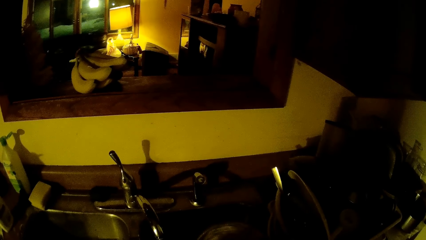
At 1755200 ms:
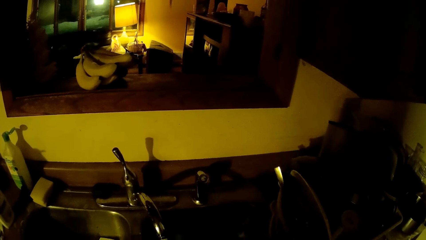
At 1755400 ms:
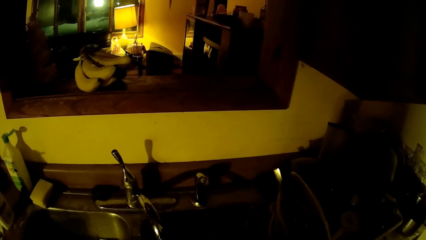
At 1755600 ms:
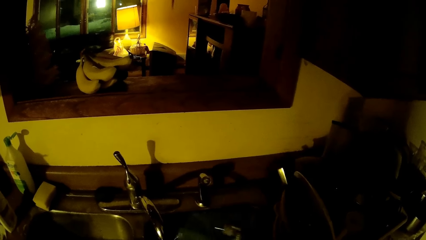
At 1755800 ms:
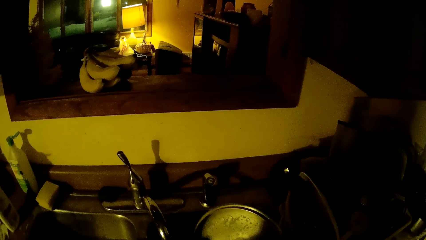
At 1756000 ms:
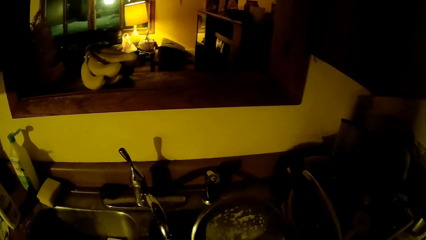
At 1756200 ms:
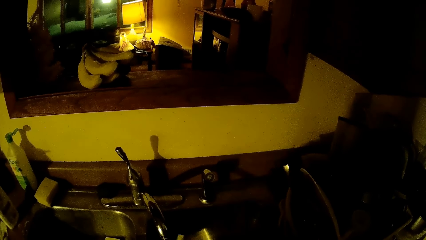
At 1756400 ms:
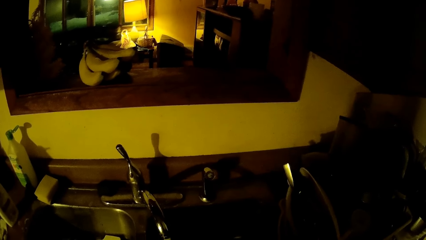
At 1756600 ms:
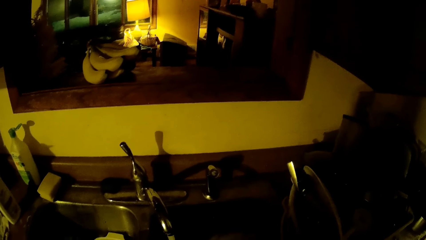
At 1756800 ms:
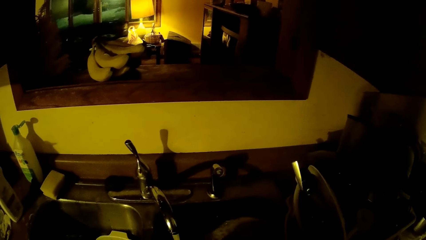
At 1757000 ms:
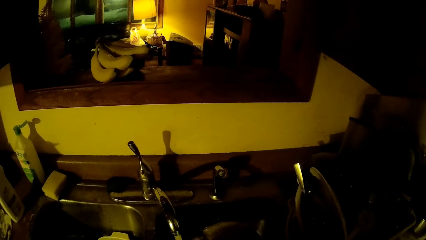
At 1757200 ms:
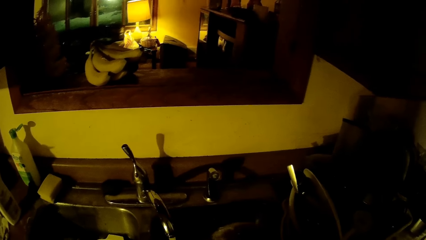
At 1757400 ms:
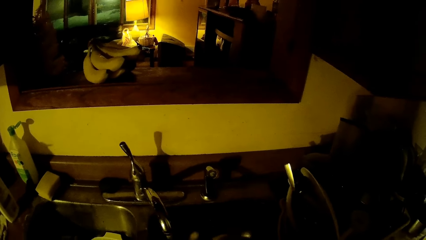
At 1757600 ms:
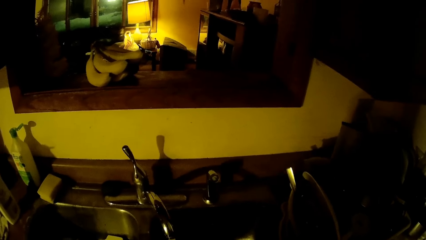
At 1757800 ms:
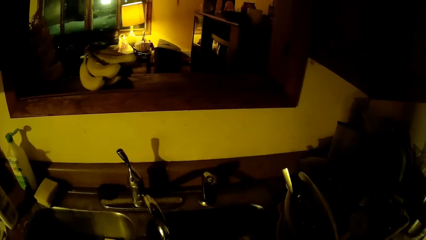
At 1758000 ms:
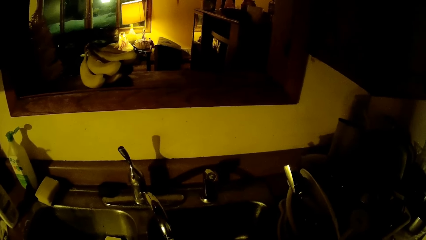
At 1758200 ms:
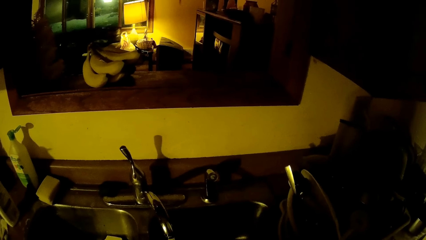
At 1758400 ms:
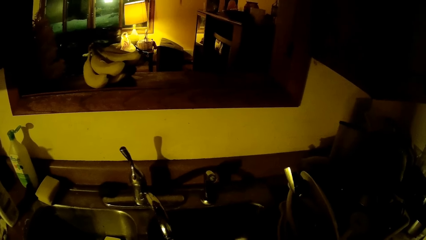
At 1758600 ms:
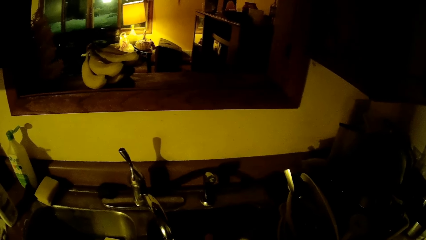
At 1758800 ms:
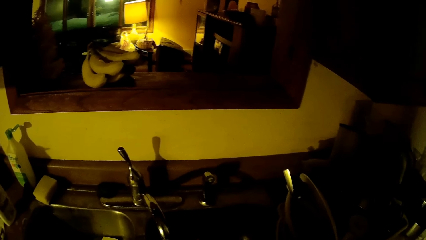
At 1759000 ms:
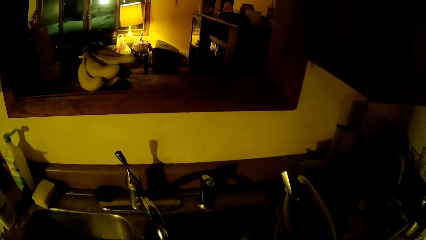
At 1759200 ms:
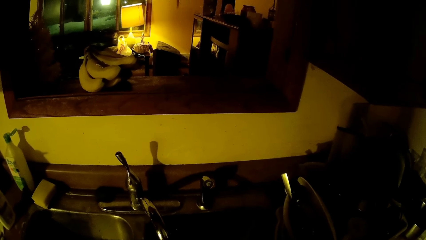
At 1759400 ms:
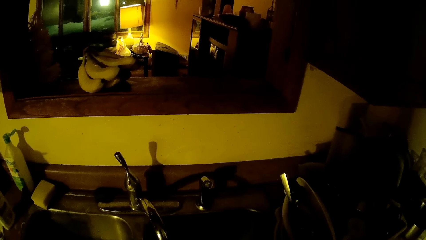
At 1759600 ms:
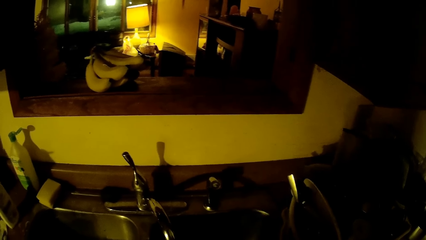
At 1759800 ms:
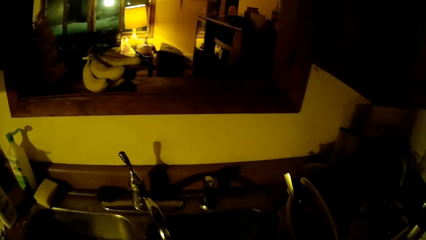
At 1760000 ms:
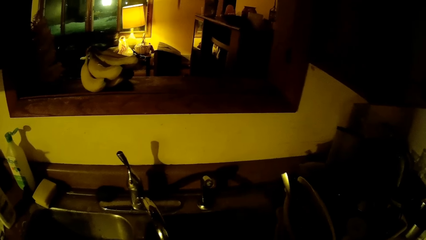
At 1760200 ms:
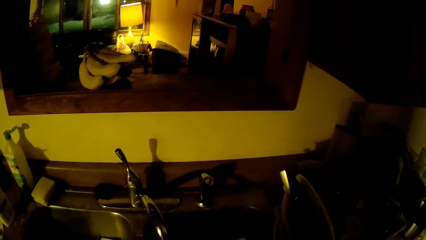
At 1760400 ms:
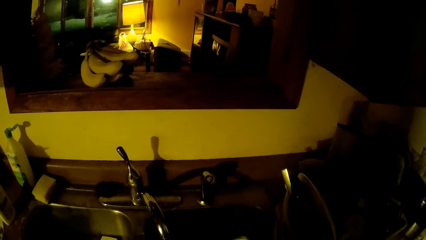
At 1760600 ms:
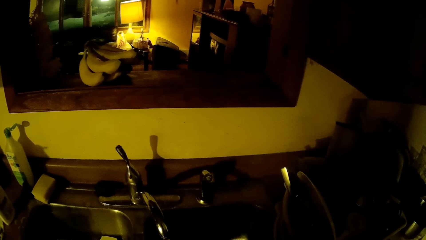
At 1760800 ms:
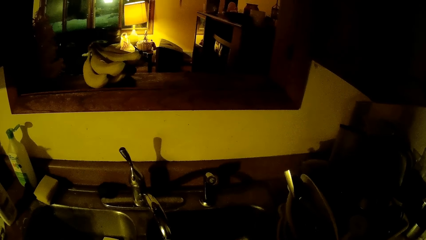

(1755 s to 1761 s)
The camera wearer washes the plate with both hands.

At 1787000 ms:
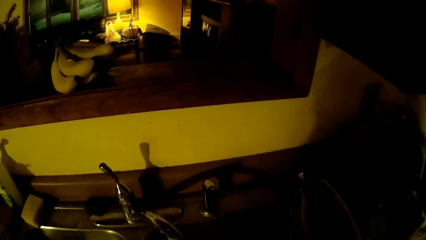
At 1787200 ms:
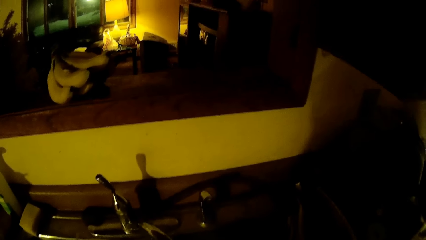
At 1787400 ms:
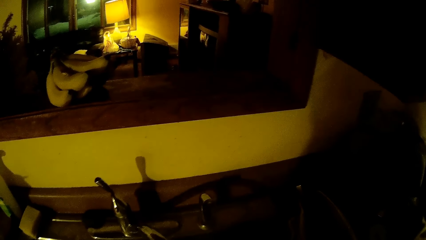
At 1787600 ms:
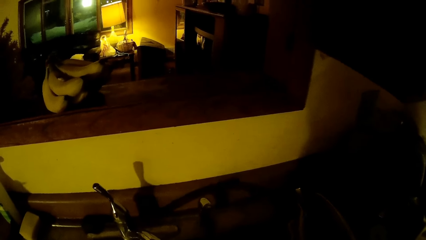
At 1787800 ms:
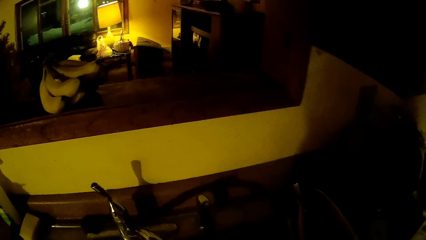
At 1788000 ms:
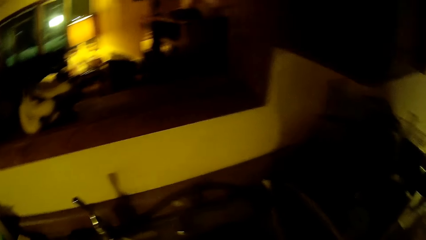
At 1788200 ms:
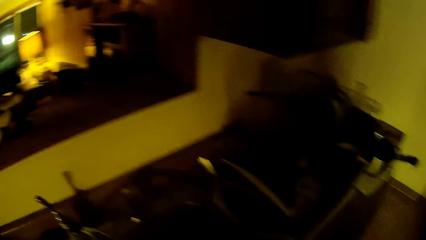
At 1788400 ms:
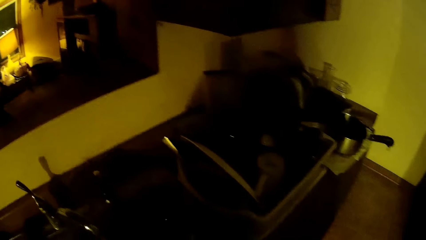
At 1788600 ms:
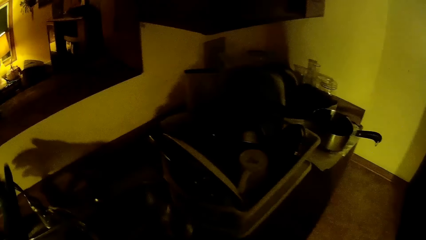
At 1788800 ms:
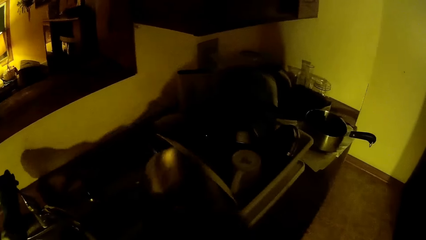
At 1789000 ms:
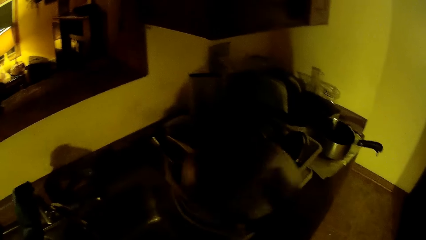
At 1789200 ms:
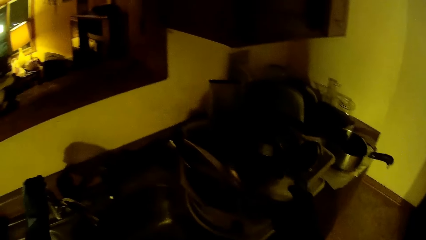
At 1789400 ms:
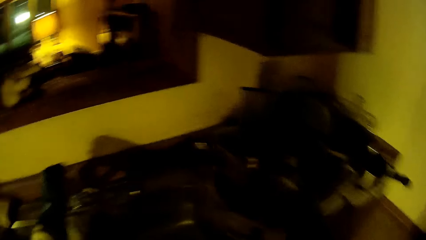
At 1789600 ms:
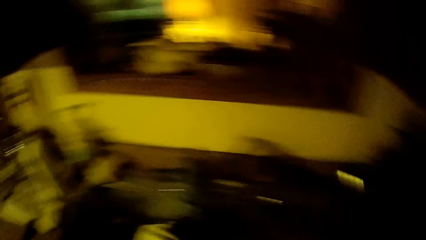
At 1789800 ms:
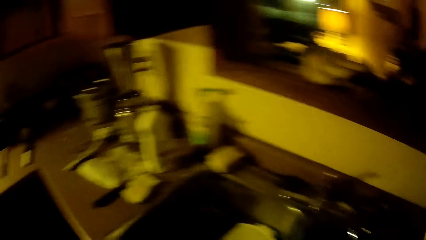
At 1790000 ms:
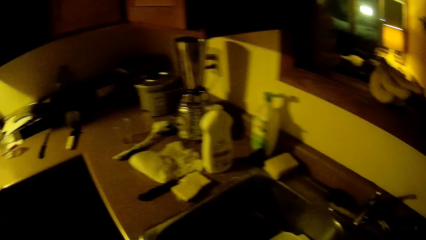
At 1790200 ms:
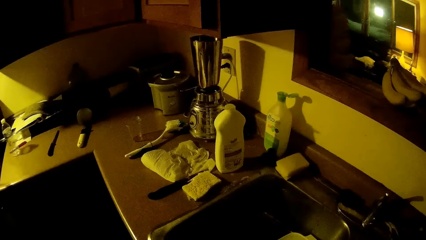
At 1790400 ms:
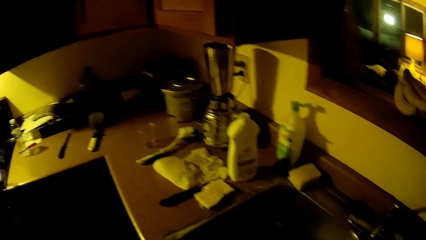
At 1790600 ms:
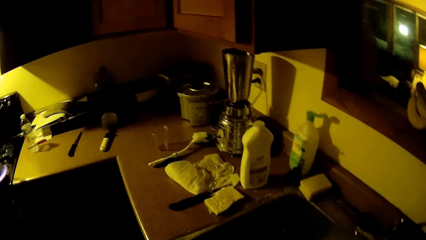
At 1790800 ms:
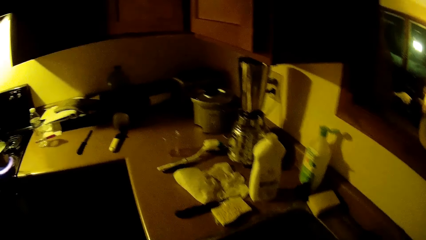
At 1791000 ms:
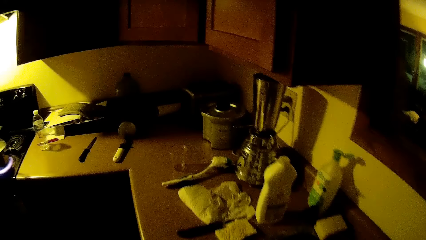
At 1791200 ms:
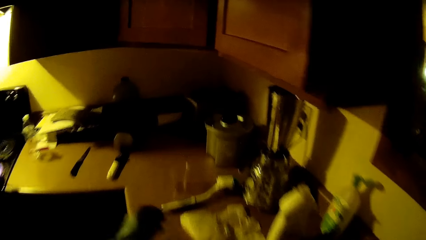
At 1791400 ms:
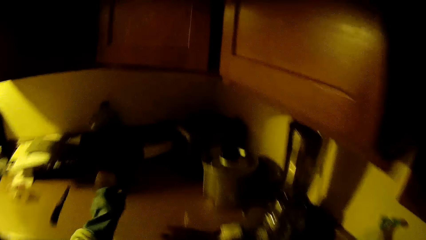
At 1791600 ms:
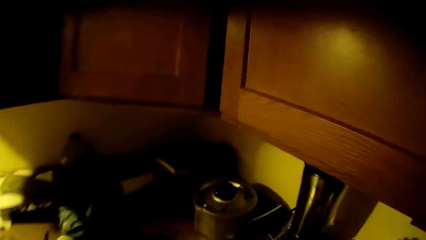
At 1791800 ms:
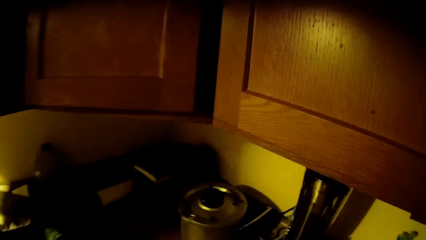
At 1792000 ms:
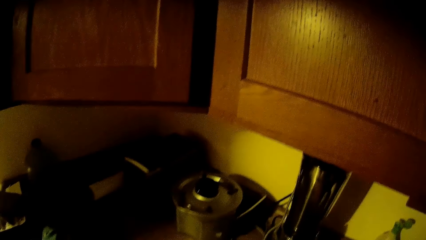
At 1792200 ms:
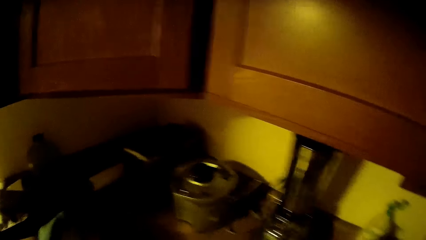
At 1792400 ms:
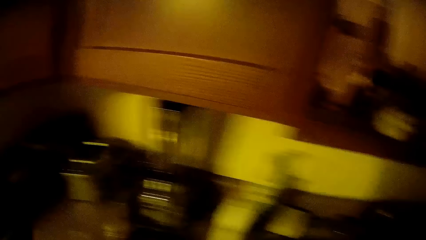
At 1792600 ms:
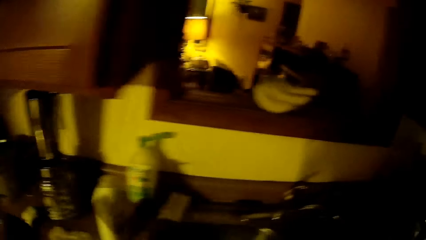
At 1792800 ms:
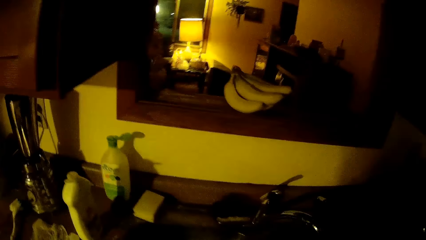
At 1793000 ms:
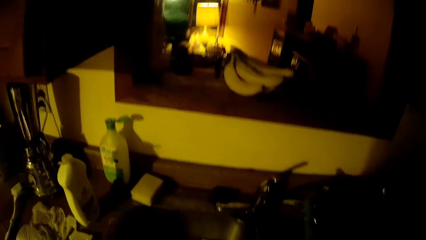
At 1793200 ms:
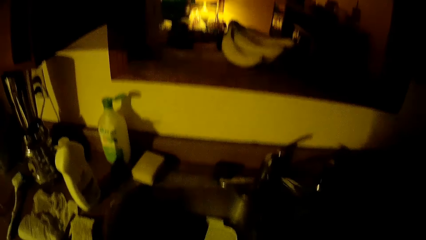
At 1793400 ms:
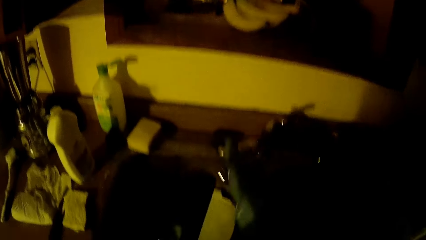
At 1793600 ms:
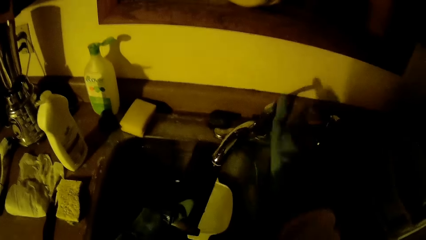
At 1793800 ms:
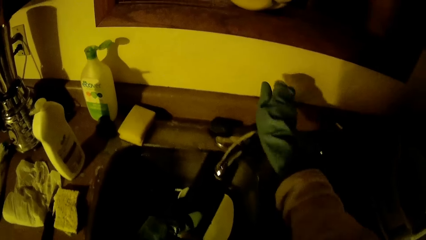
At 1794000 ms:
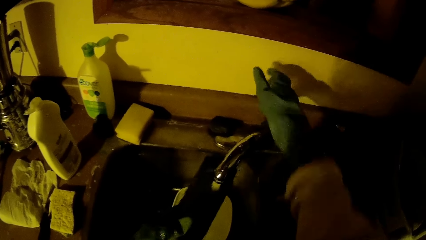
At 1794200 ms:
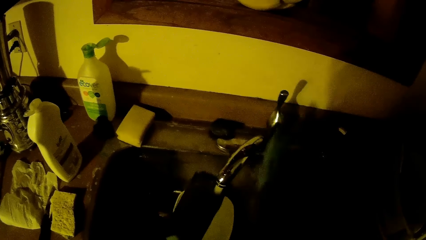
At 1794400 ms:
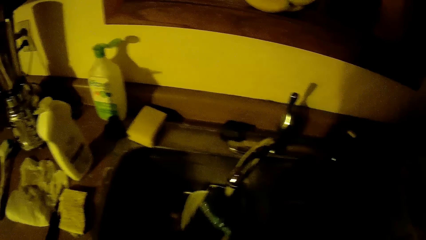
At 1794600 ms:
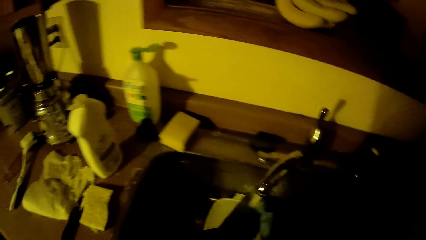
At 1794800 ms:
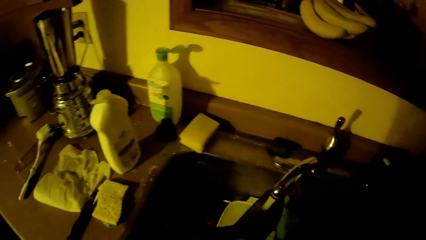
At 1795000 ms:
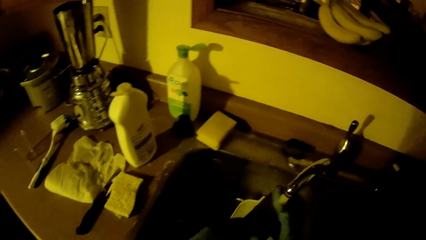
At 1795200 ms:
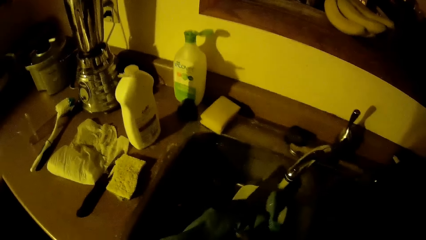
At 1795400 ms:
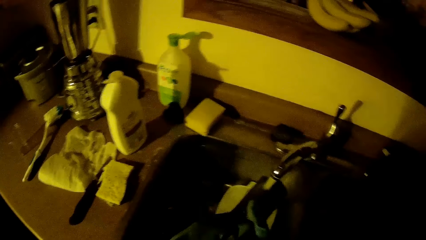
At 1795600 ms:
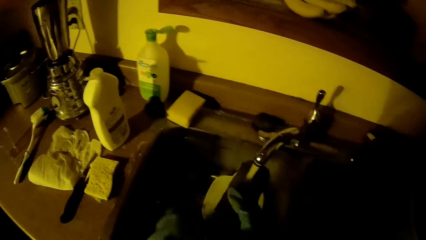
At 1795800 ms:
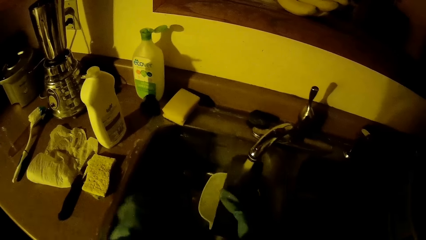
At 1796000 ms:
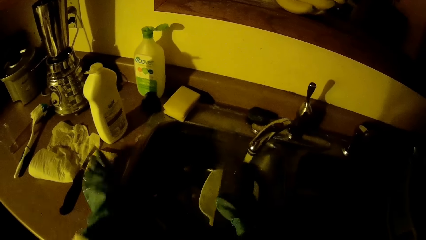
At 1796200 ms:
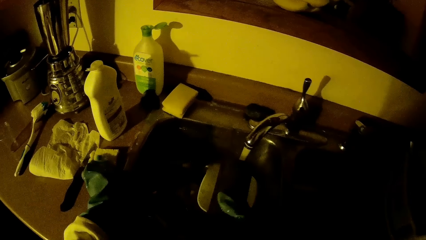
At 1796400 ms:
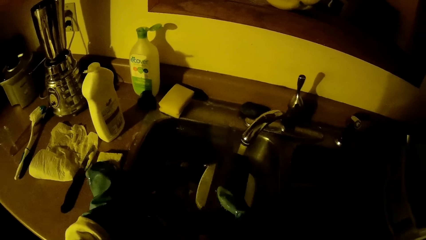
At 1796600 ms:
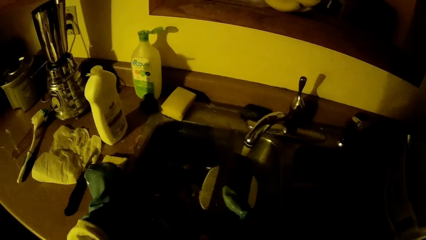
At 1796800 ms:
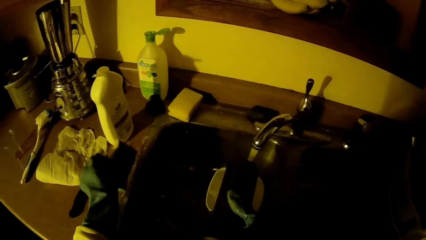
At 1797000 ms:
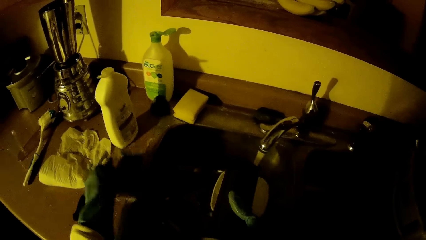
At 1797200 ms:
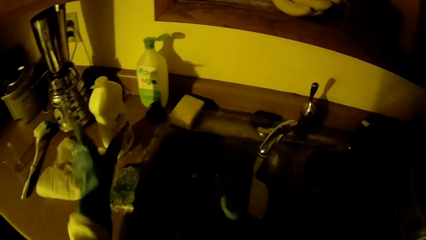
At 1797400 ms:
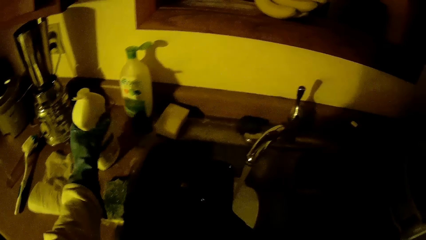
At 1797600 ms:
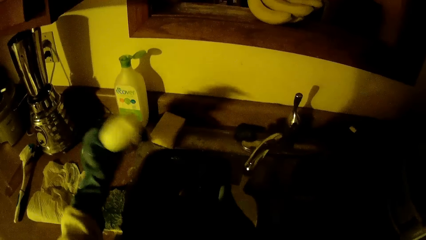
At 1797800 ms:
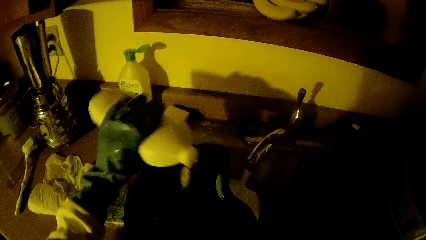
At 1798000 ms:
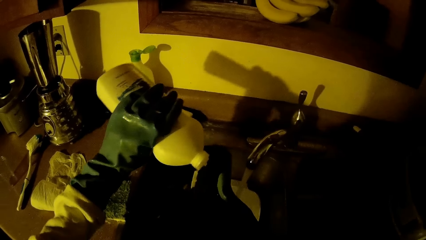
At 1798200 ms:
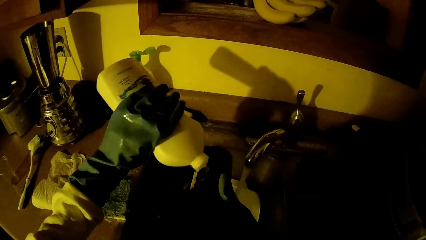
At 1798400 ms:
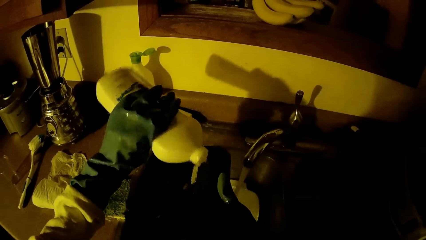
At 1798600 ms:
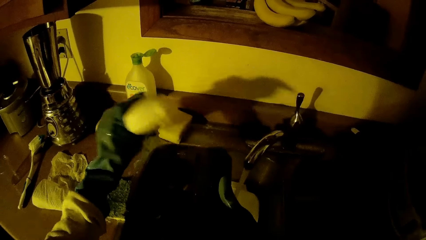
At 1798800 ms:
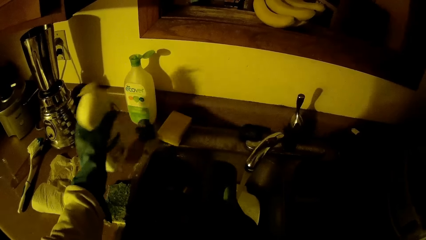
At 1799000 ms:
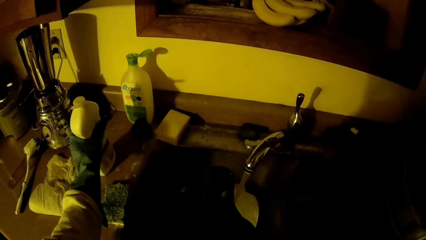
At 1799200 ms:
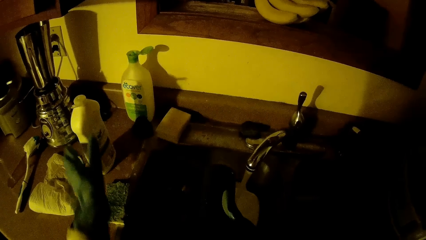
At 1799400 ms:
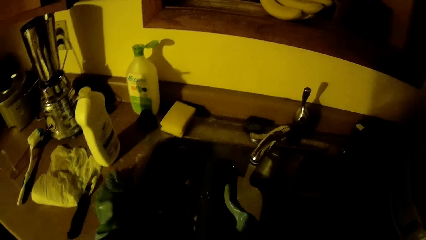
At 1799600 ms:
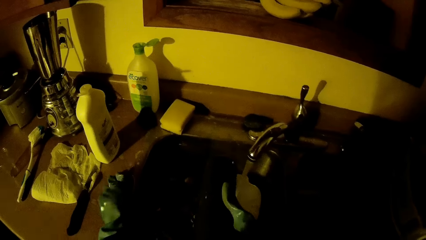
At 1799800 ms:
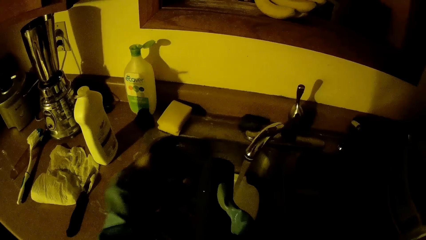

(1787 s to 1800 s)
The camera wearer places his left hand on the tap on the sink. He turns off the tap on the sink with his left hand. He puts the plate in the stack. He grabs a chopping board from the cabinet. He adjusts the tap on the sink with his right hand. He turns on the tap on the sink with his right hand. He rinses the chopping board with both hands. He turns the foam on the cabinet upside down. He grabs the bottle of liquid dish wash from the sink with his left hand. He pours the bottle of liquid dish wash on the chopping board or sponge with his left hand. He drops the bottle of liquid dish wash on the sink.
